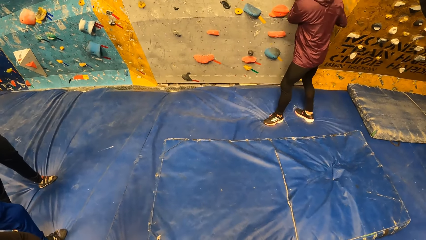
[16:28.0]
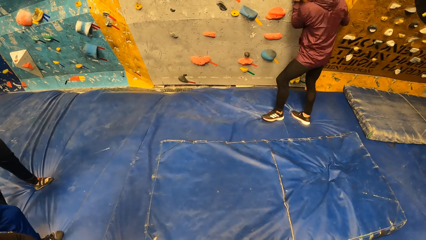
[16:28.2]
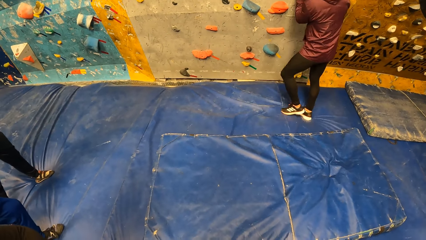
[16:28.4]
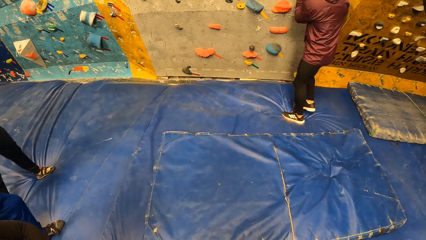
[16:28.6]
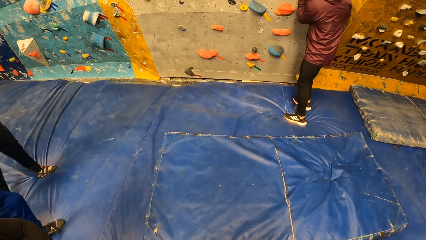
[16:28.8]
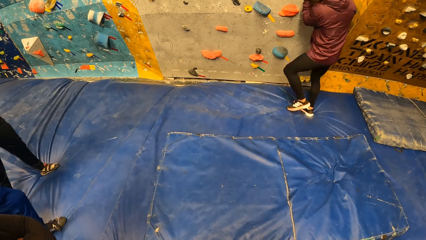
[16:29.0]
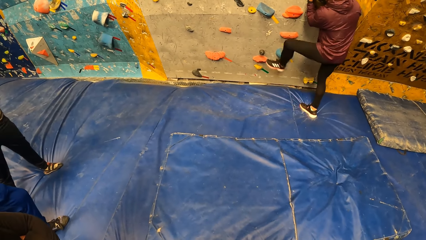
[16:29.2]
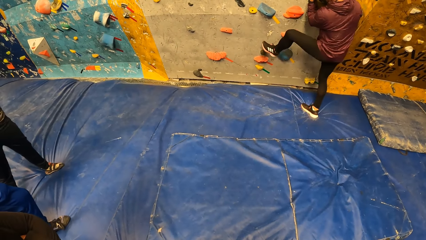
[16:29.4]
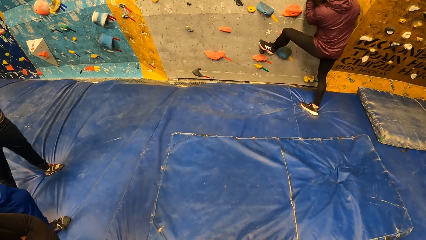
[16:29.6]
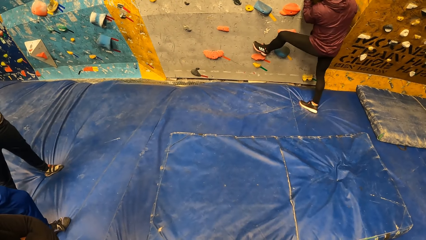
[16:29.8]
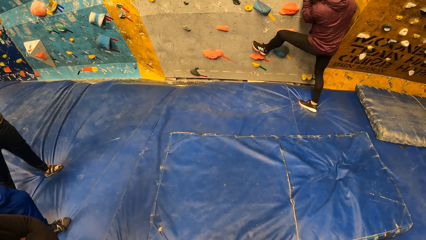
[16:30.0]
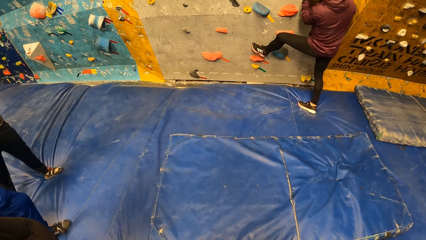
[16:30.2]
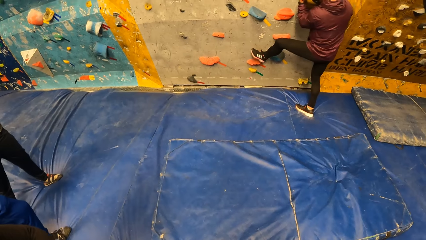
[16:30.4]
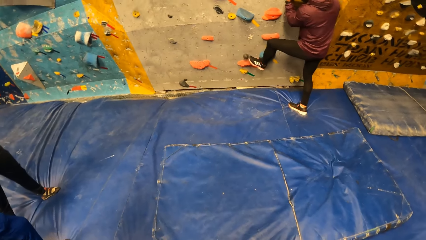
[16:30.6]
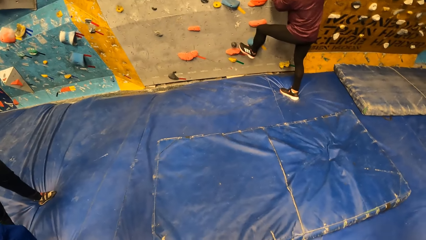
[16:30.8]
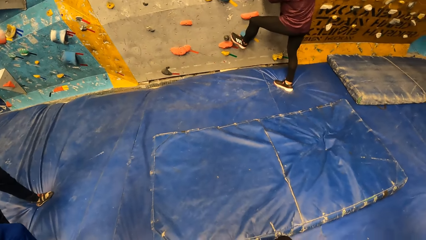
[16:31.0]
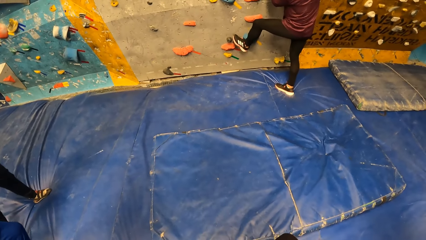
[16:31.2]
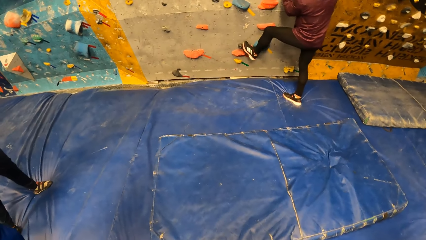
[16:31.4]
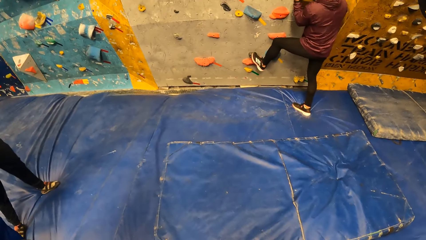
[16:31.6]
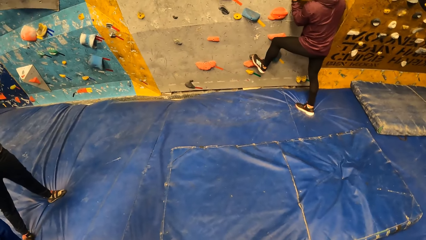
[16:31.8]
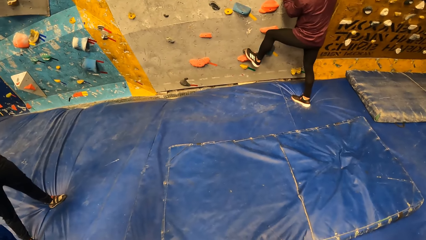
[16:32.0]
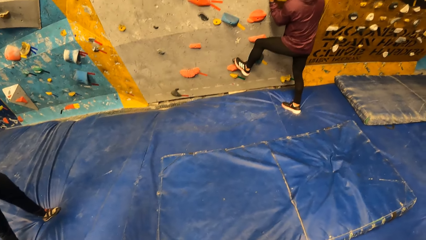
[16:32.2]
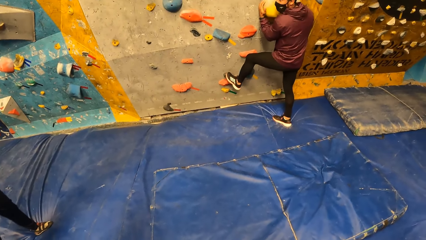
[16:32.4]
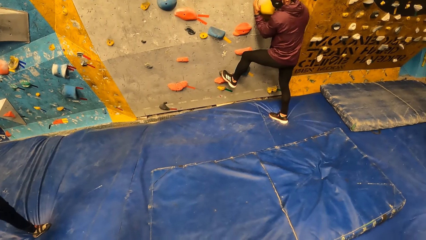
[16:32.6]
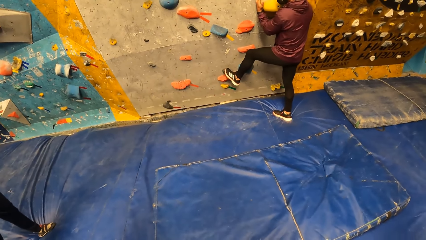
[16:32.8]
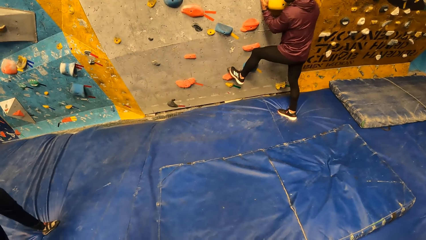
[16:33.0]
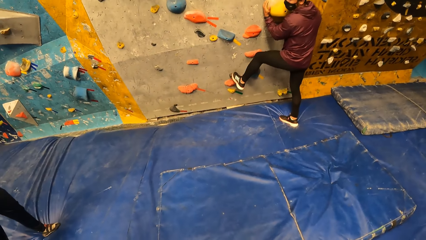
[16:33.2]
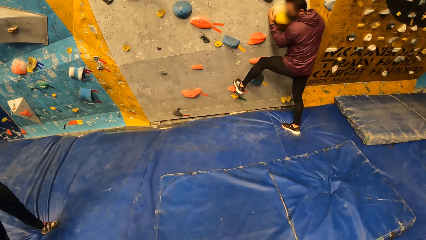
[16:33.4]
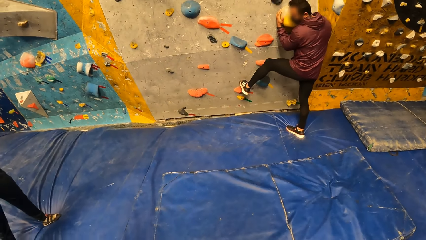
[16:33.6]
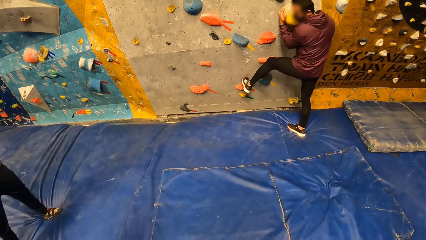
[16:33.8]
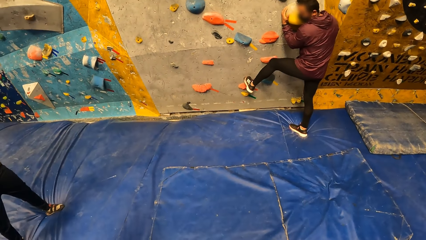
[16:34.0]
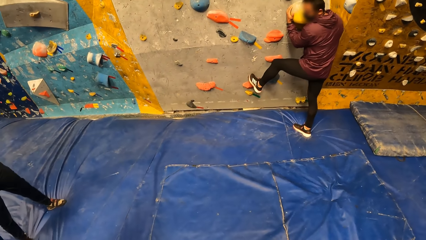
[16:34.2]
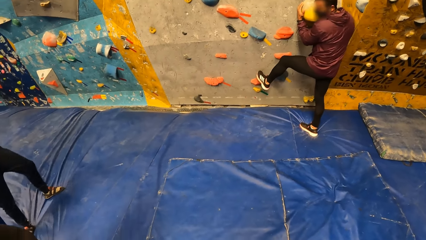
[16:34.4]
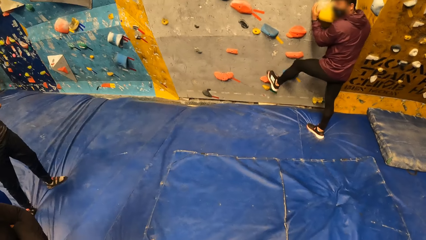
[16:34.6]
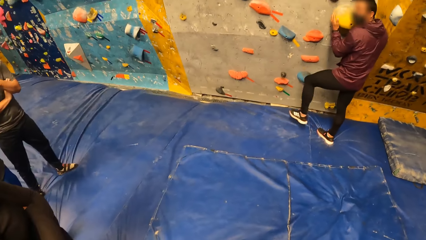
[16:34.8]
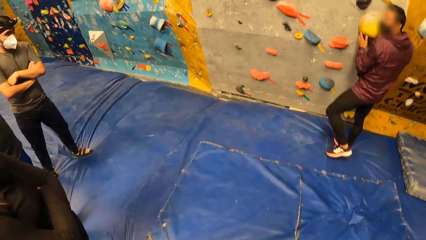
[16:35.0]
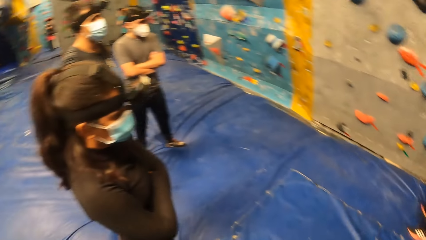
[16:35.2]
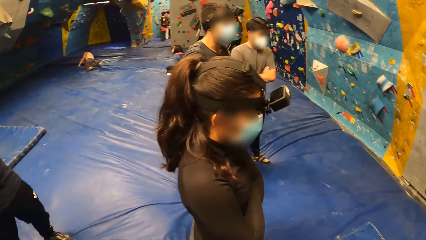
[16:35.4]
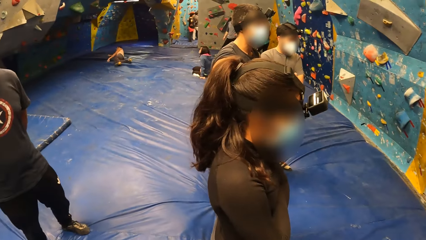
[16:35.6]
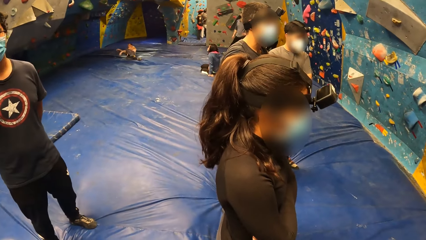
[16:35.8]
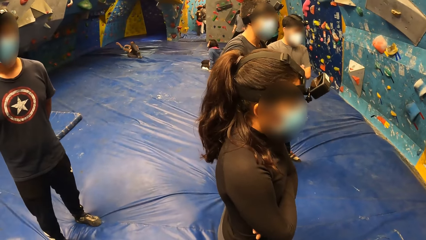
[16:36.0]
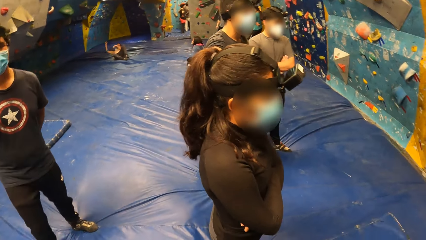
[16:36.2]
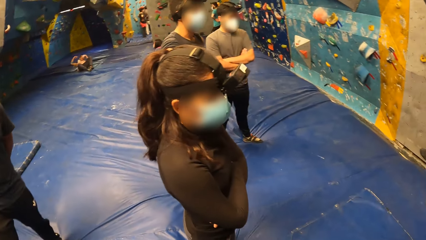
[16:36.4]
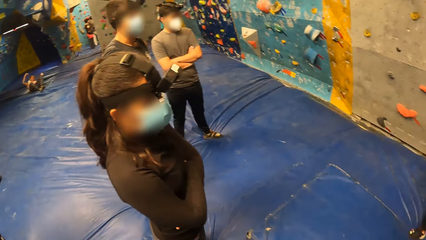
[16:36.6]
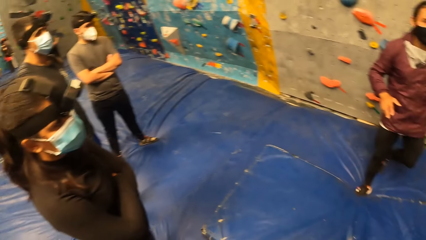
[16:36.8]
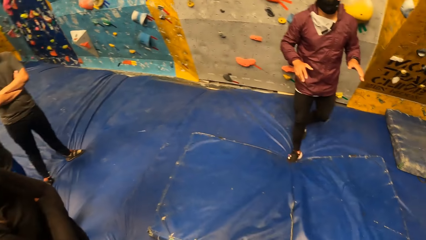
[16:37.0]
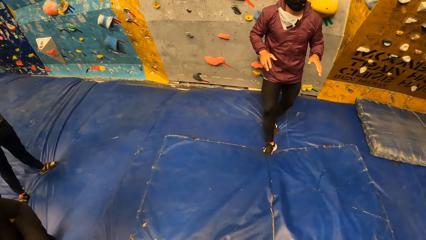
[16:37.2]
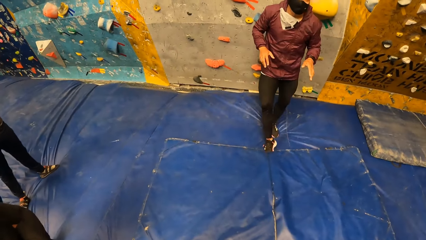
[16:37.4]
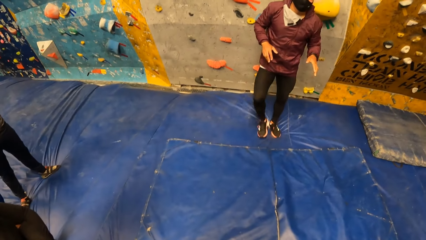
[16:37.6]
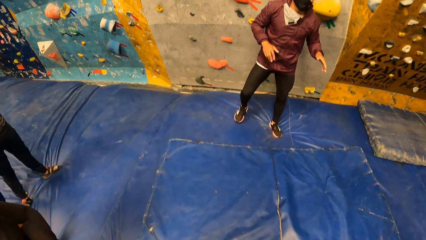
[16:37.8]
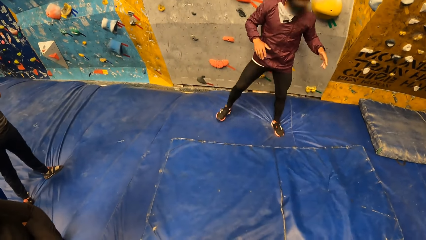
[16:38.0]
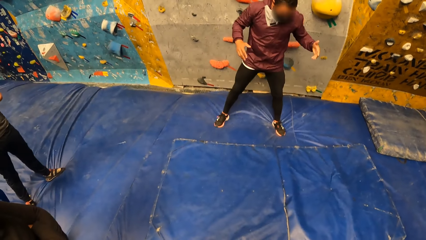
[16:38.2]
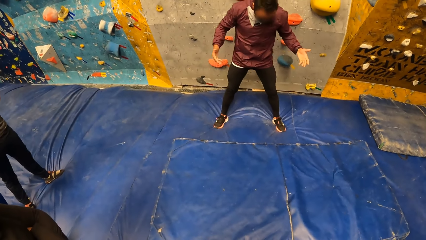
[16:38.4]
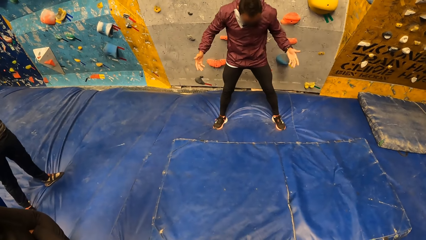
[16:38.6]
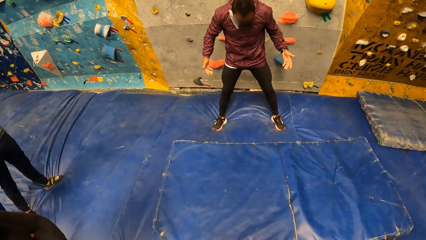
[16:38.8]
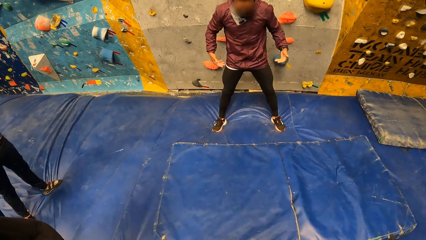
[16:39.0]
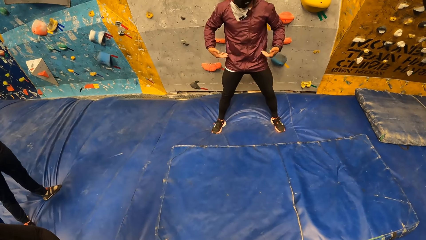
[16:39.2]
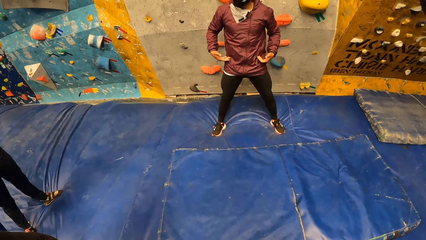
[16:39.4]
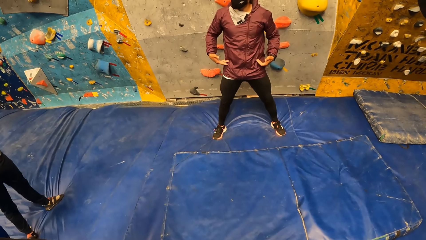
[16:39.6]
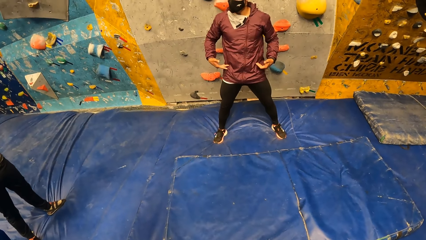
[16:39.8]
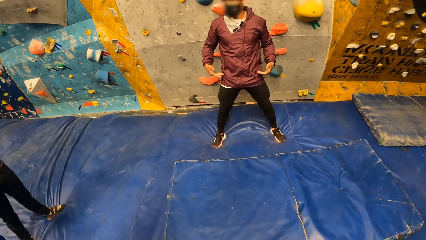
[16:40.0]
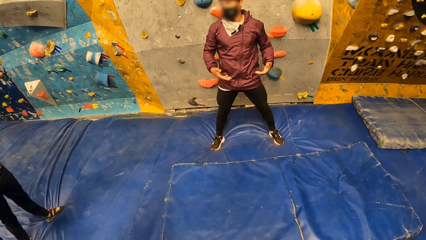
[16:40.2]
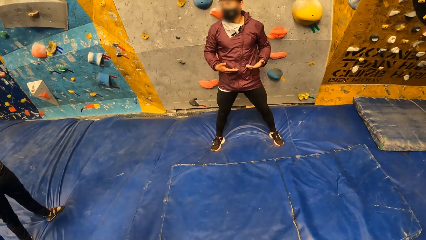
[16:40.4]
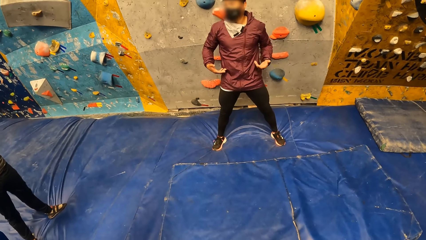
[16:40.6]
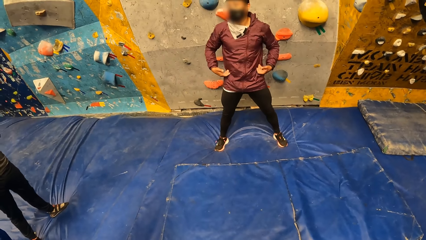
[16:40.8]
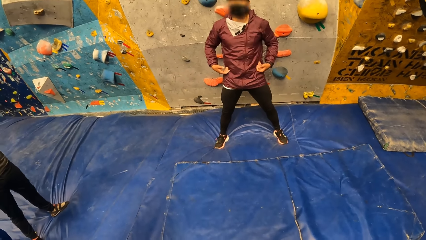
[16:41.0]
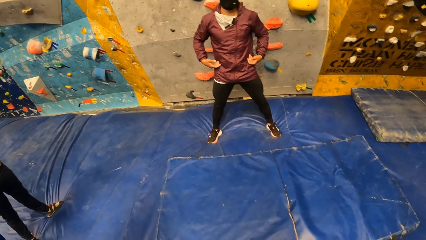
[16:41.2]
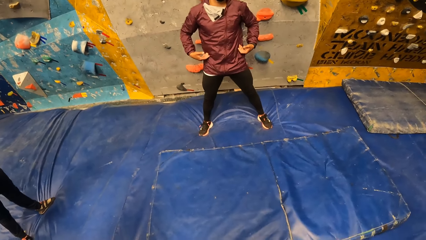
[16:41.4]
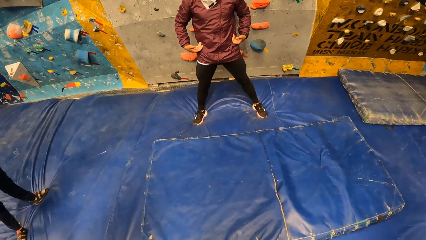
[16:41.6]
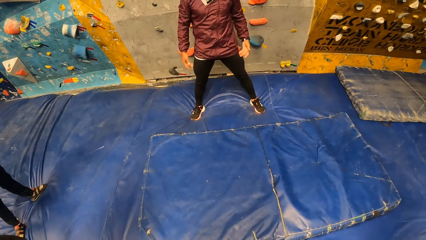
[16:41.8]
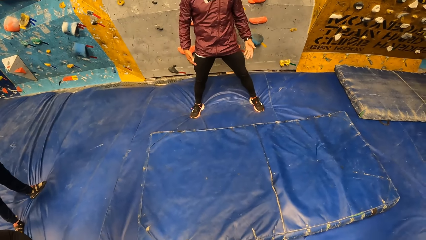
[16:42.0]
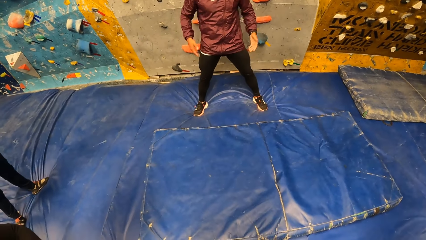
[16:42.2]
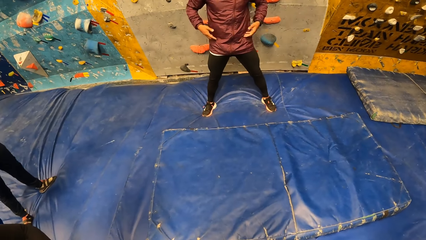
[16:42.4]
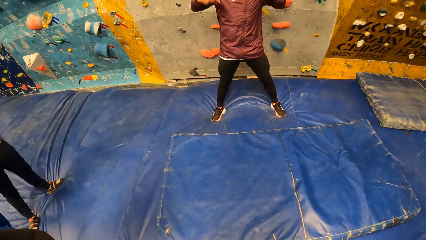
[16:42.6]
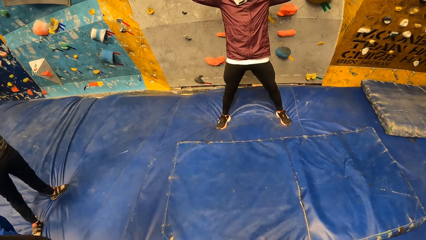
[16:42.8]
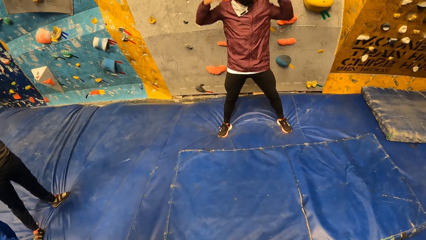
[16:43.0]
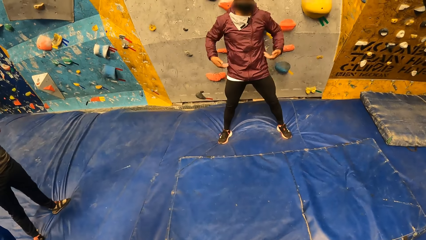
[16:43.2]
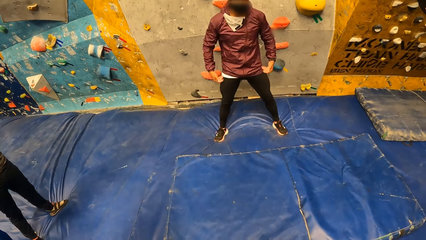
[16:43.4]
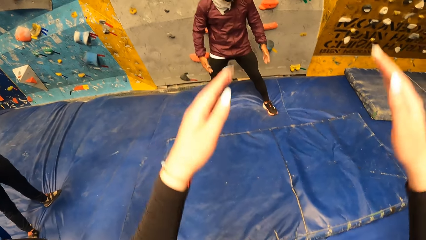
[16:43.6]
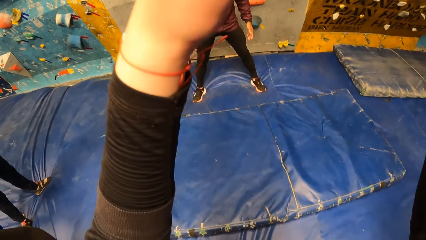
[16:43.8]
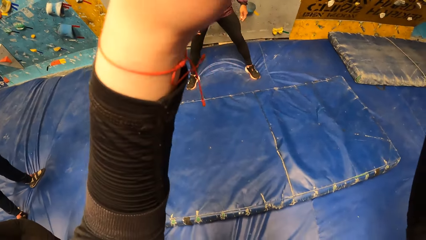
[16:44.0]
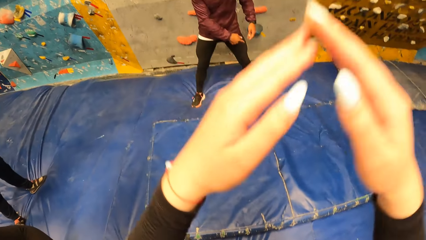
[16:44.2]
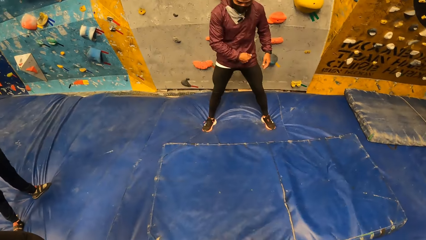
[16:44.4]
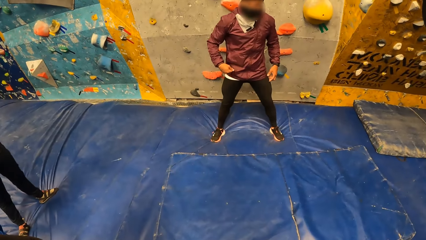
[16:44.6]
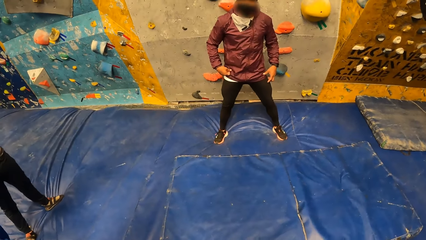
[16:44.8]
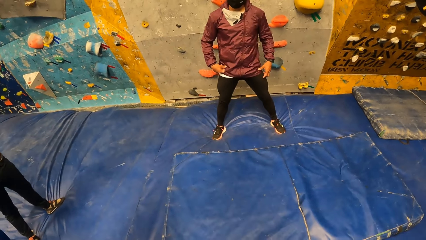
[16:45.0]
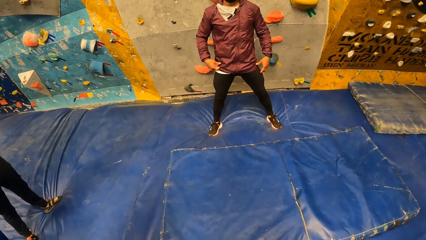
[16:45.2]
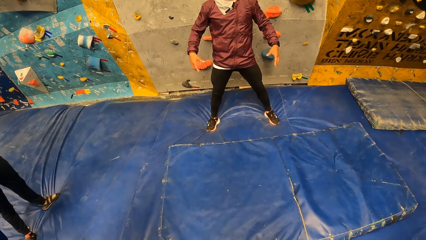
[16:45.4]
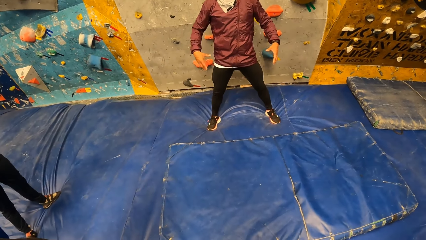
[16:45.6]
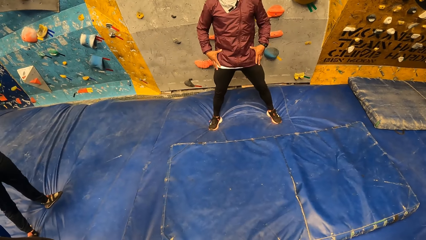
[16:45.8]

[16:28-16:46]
The man places his left leg on a climb hold on the bouldering wall. The man moves his left leg from the bouldering wall. The camera wearer looks around. The man removes his right leg from the smaller mat. The man talks to the crowd. The camera wearer talks to a person.
